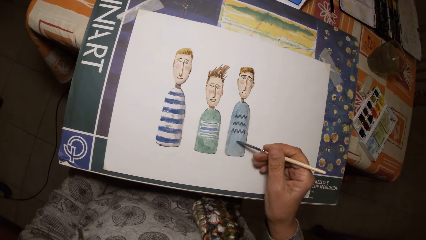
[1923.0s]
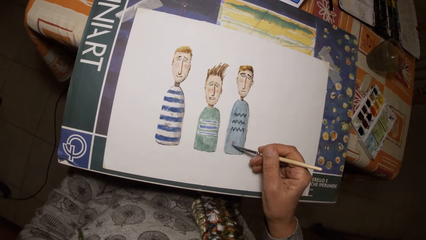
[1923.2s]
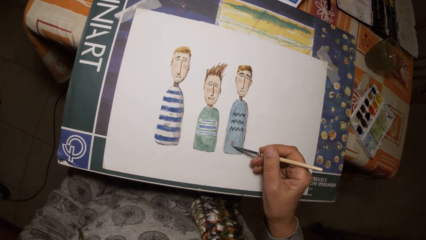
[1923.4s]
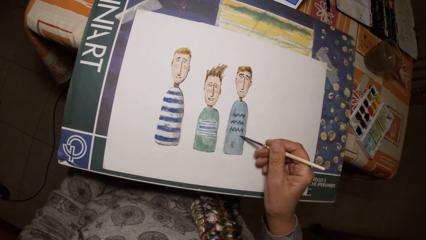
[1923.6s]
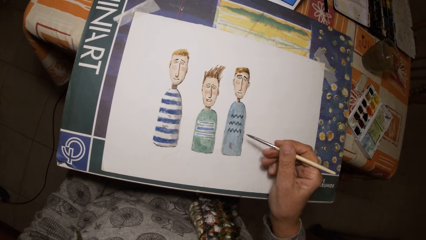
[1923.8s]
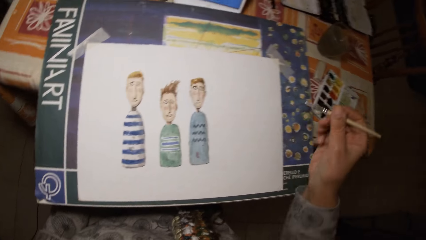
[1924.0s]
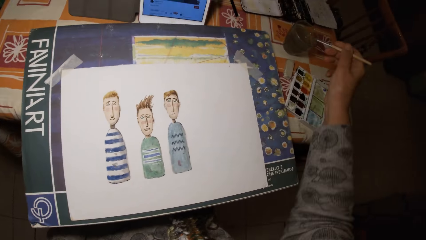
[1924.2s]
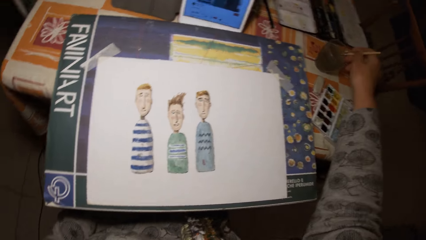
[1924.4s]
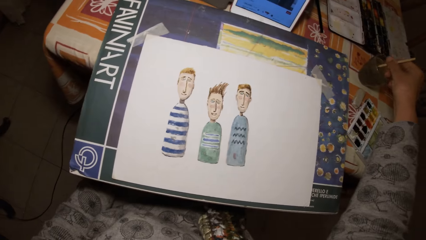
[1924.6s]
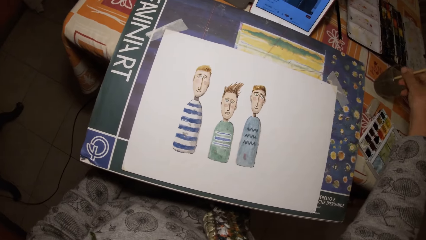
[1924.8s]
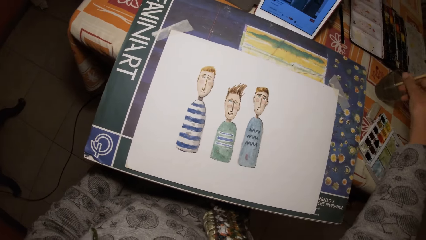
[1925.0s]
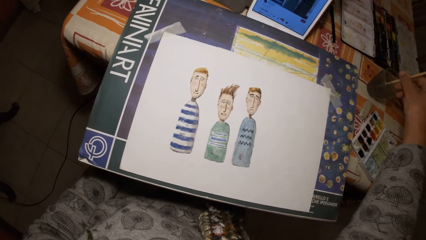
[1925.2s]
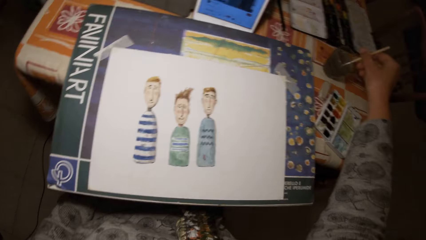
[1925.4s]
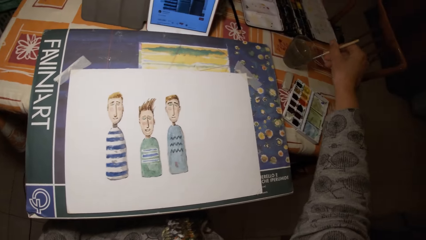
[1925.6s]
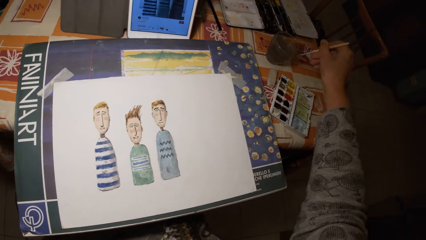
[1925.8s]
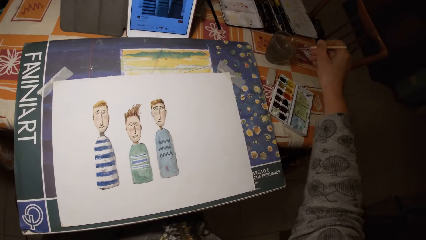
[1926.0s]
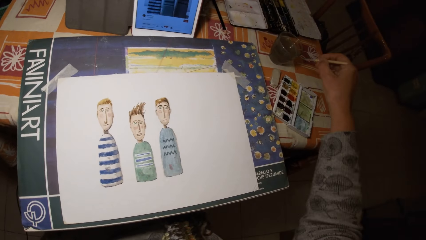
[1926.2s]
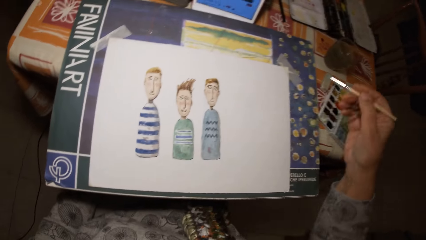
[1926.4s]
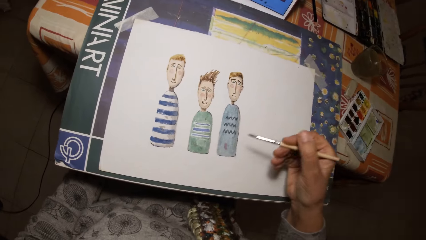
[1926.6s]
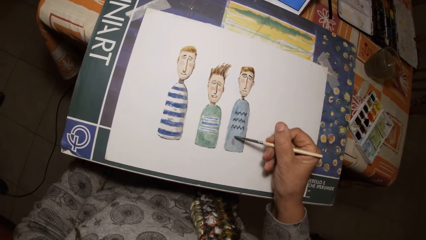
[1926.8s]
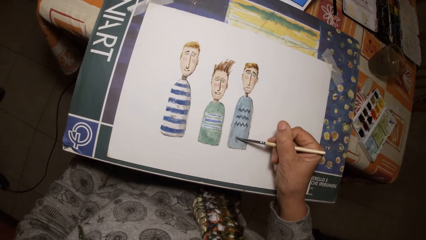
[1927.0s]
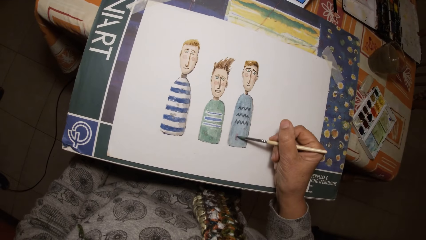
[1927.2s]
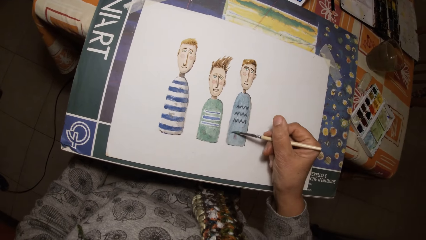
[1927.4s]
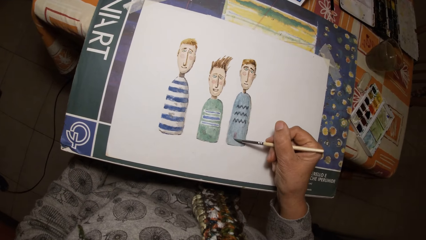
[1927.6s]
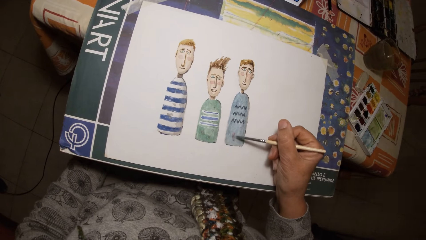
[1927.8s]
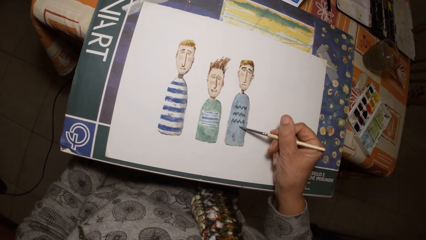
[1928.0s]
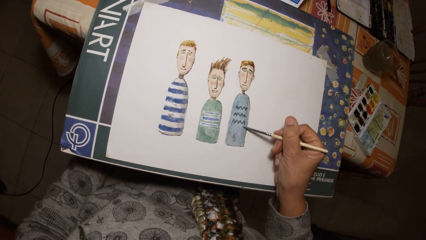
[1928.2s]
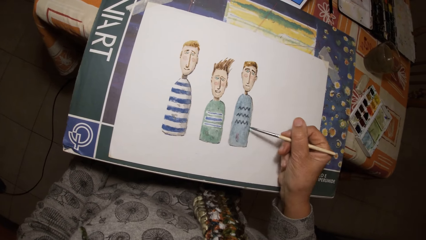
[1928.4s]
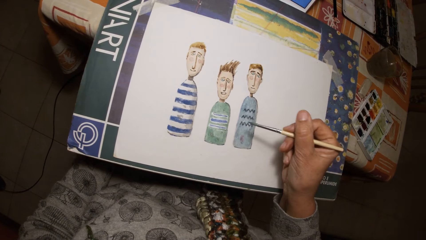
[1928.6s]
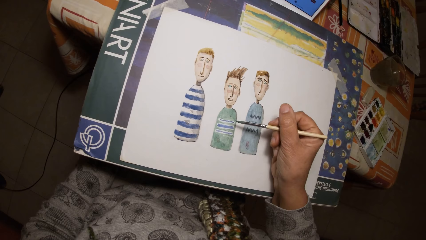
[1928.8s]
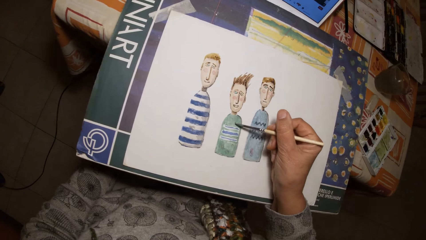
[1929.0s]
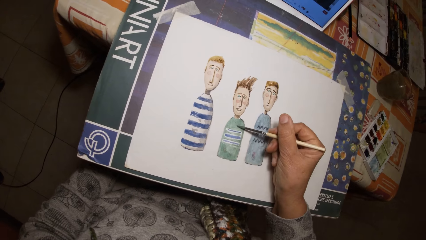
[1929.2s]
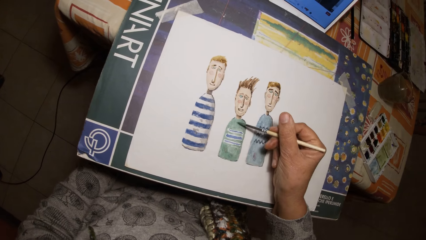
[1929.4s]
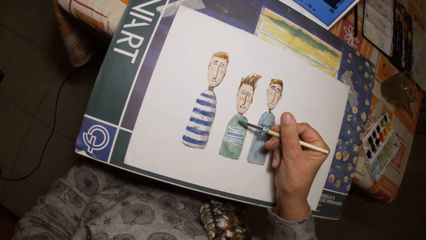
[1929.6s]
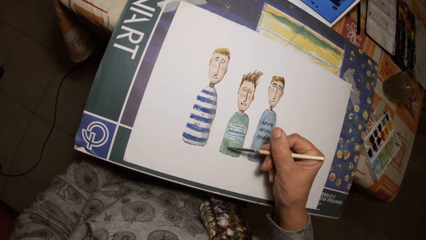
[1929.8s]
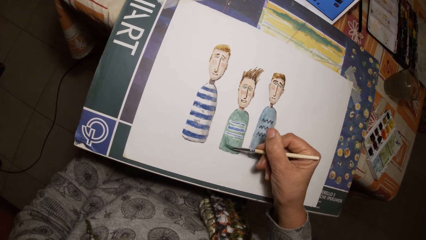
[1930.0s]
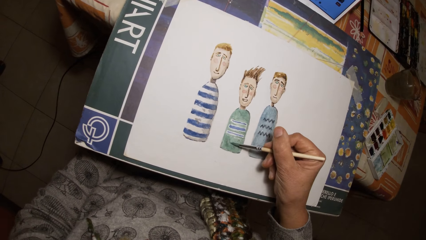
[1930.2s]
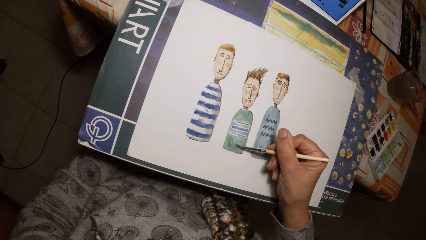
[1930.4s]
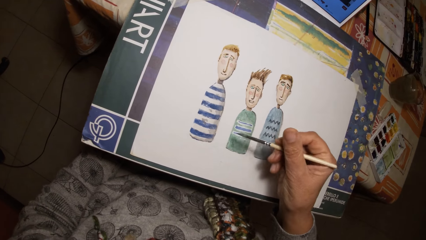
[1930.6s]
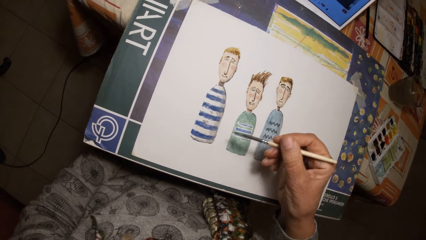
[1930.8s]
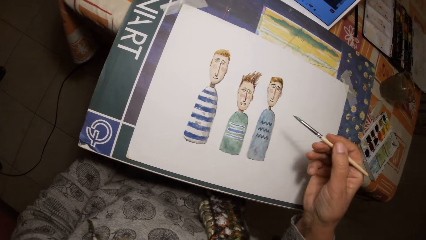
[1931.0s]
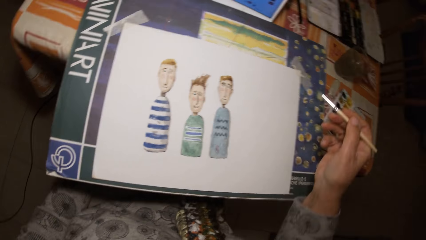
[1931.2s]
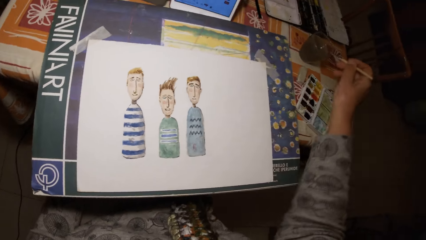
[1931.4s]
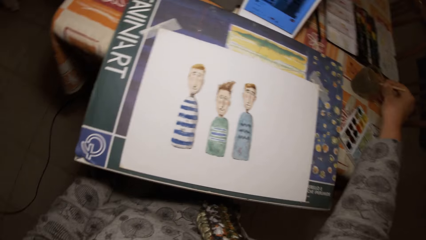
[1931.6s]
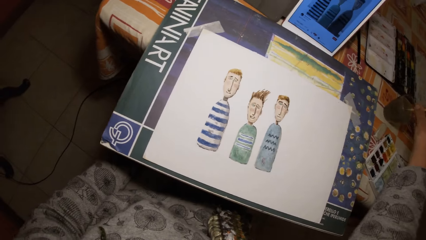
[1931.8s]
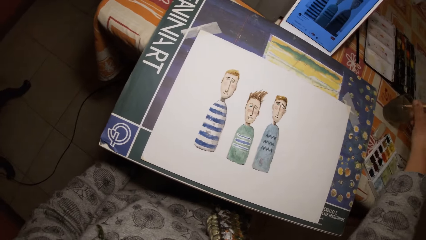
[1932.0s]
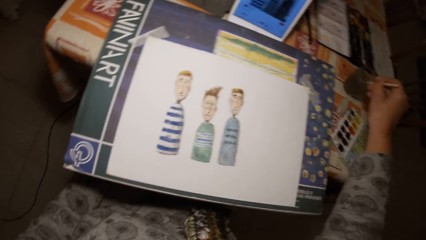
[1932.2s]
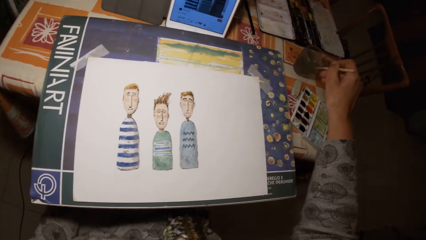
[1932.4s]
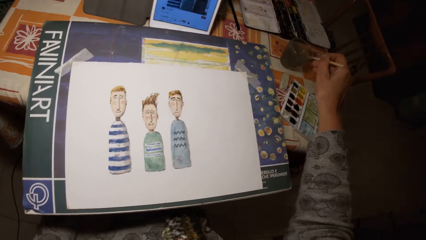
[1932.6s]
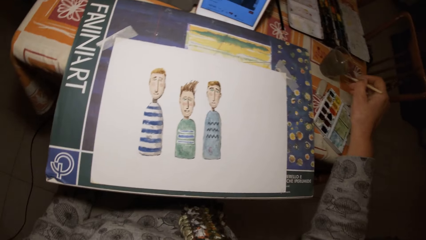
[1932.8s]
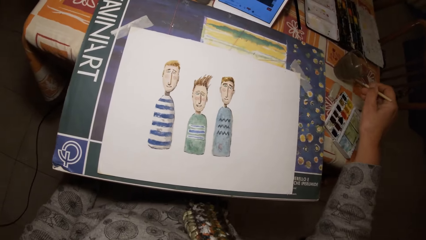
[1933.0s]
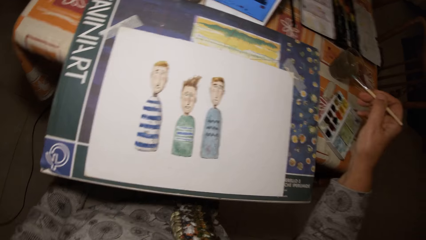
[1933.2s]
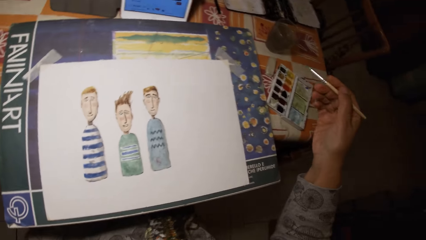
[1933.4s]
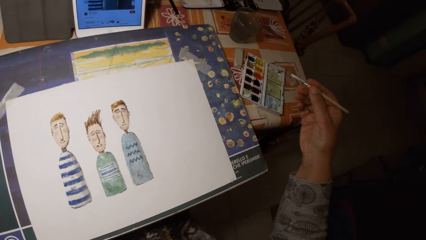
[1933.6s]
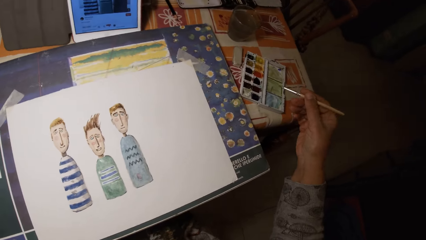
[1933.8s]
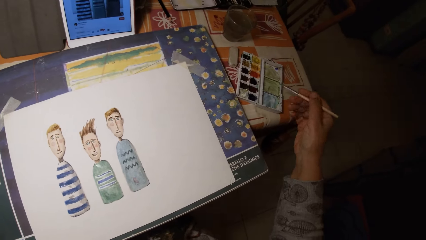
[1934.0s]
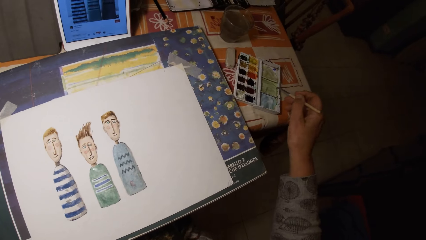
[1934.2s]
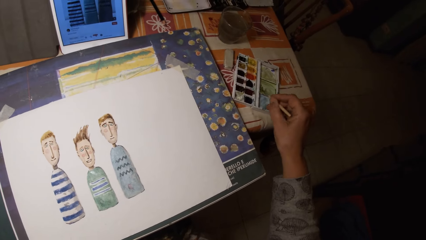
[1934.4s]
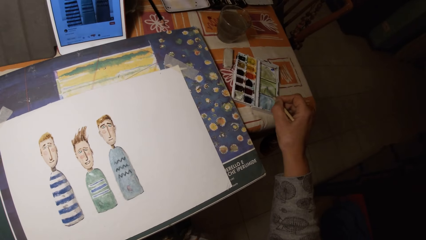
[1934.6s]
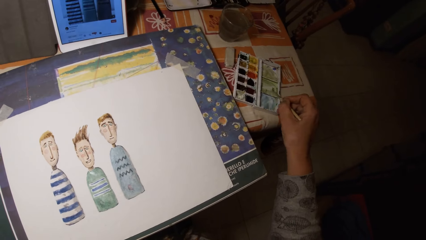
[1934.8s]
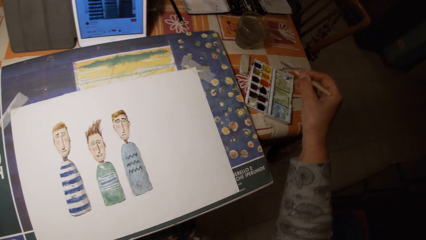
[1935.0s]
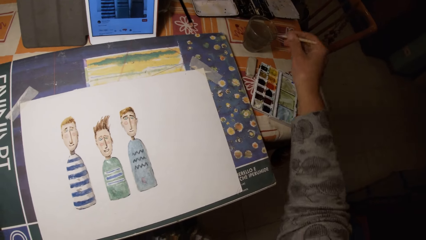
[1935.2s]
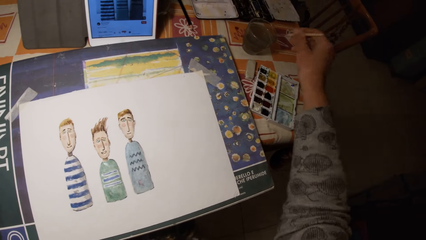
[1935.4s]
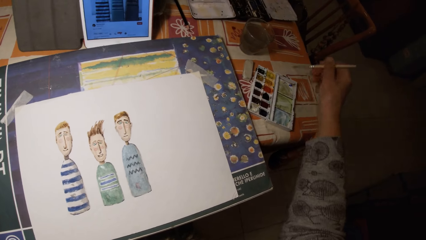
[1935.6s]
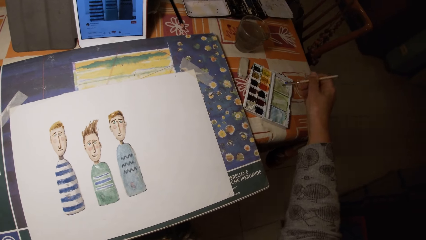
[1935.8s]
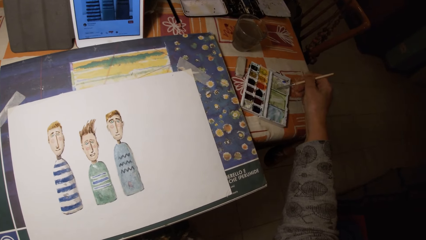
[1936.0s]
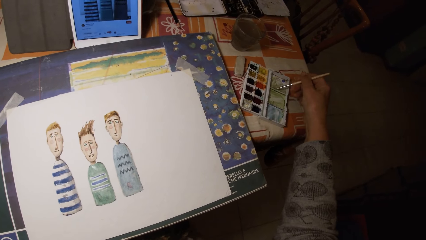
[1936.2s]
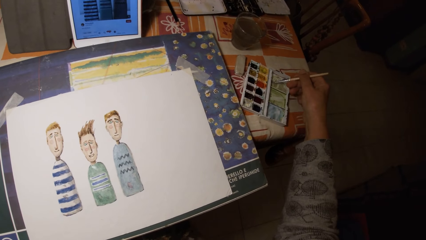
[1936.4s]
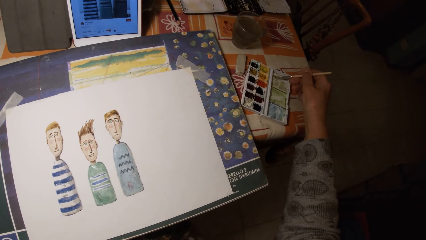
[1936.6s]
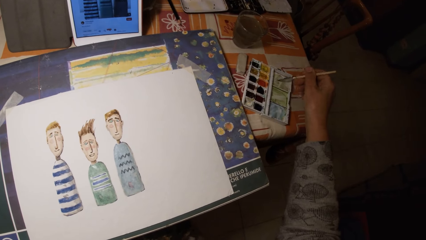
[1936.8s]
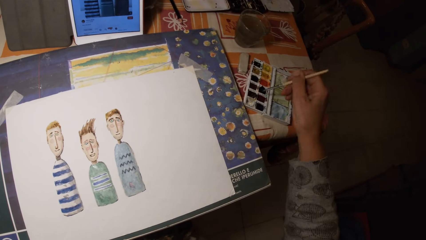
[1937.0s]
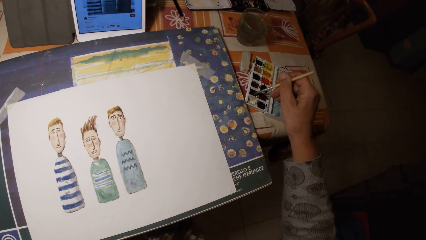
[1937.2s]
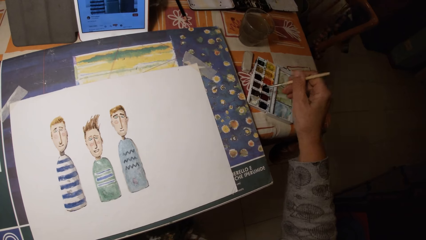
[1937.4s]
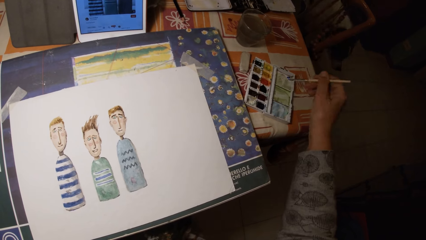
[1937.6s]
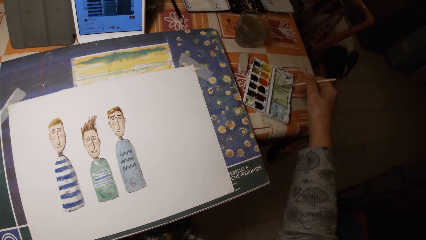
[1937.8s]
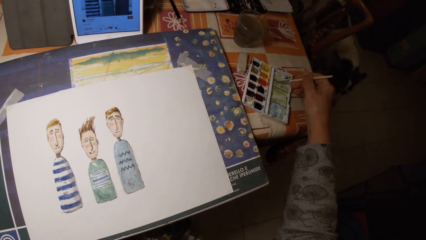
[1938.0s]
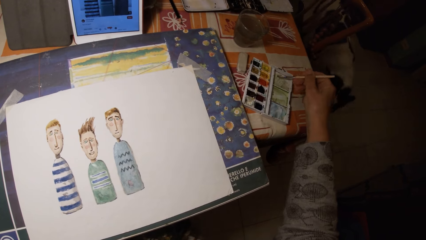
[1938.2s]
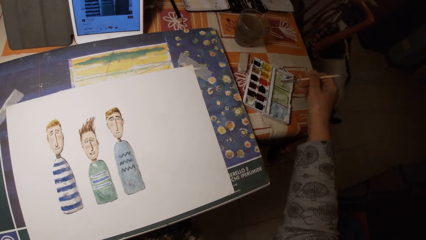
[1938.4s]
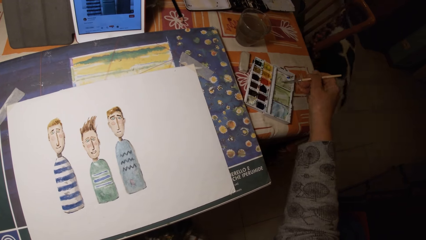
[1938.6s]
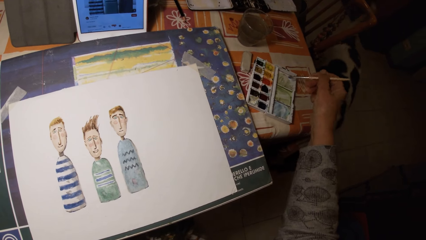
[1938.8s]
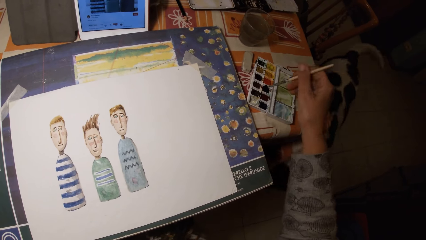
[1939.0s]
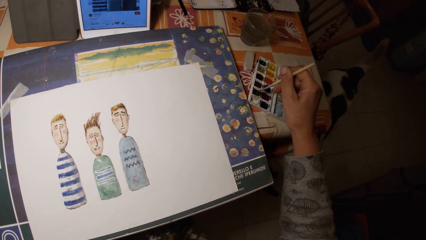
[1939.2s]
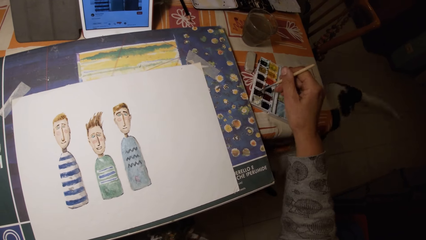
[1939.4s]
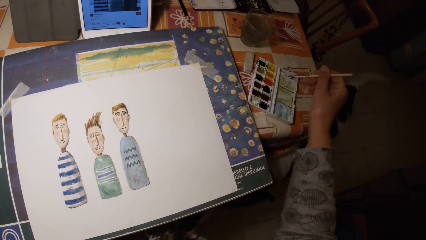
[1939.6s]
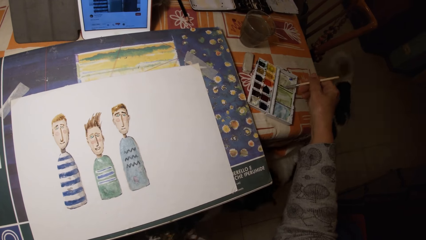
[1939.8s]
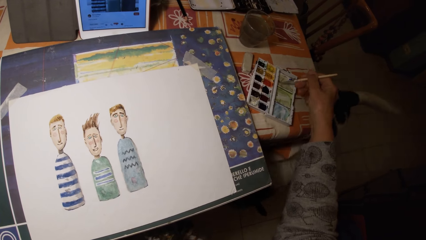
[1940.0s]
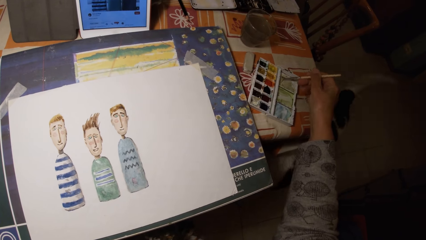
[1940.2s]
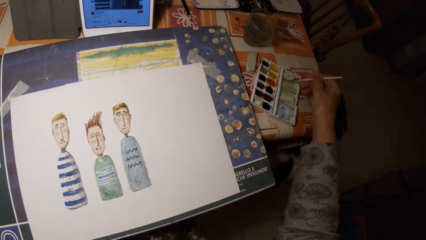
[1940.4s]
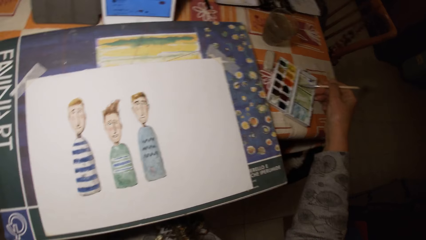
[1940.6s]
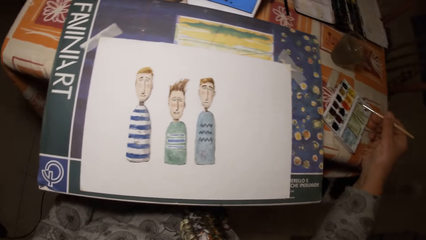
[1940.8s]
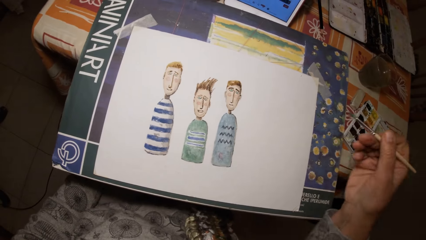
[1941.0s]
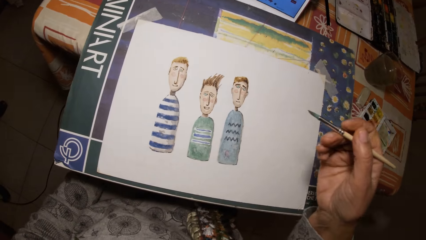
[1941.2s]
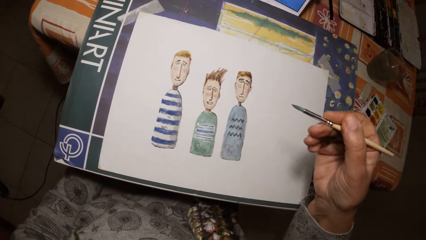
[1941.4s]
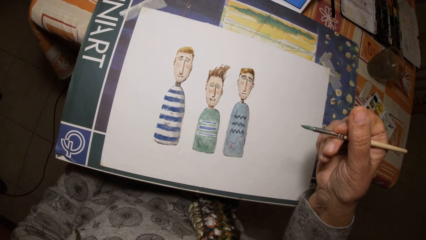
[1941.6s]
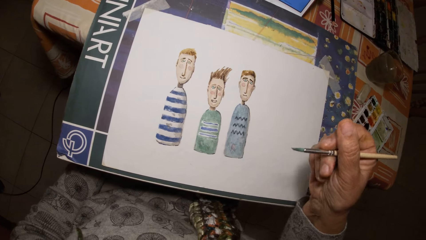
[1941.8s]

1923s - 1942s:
The camera wearer draws on the paper with the paint brush in his right hand. He dips the paint brush in his right hand in the cup of water on a table. He scrapes the brush in his right hand on the rim of the cup on the table. He draws on the paper with the paint brush in his right hand. He dips the paint brush in his right hand in the cup of water on the table. He scrapes the brush in his right hand on the rim of the cup on the table. He paints the cover of the paint palette with the paint brush in his right hand. He dips a pen brush in the ink container. He dips the paint brush in his right hand in the cup of water on the table. He paints the cover of the paint palette with the paint brush in his right hand. He dips the paint brush in his right hand in the paint palette on the table. He paints the cover of the paint palette with the paint brush in his right hand. A cat walks towards the camera wearer. The camera wearer dips the paint brush in his right hand in the paint palette on the table. He paints the cover of the paint palette with the paint brush in his right hand.
